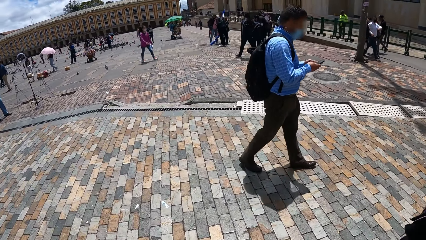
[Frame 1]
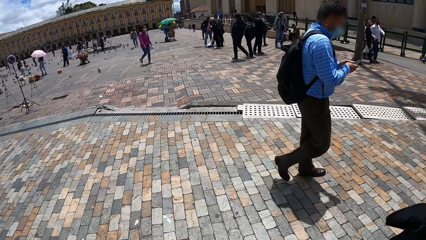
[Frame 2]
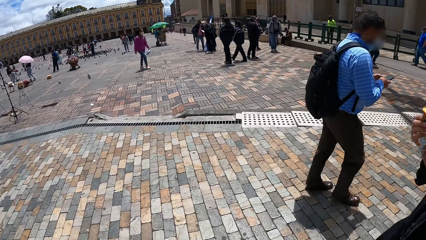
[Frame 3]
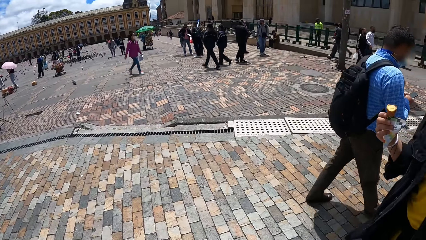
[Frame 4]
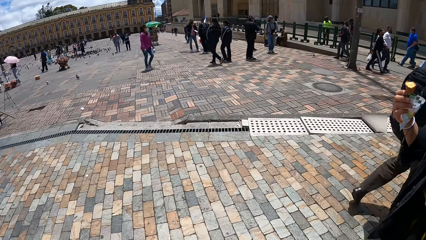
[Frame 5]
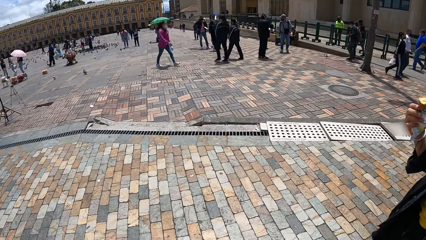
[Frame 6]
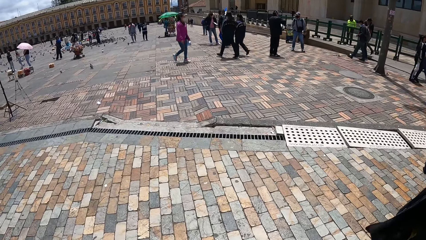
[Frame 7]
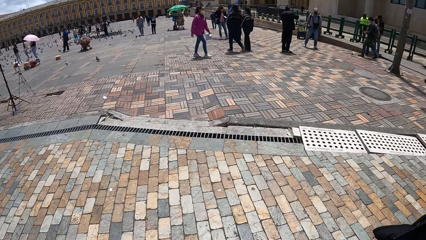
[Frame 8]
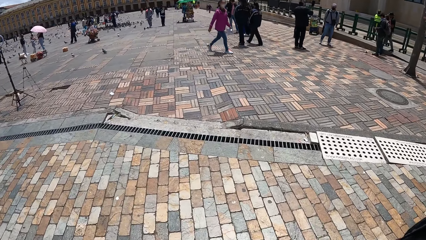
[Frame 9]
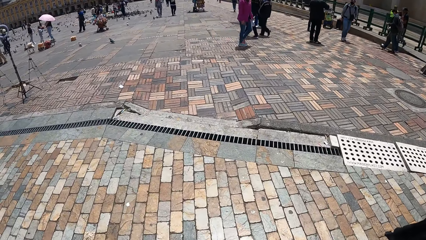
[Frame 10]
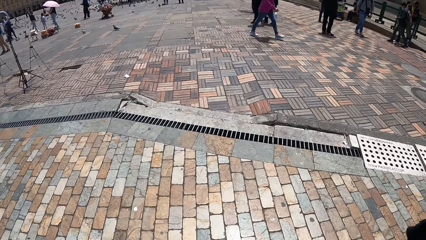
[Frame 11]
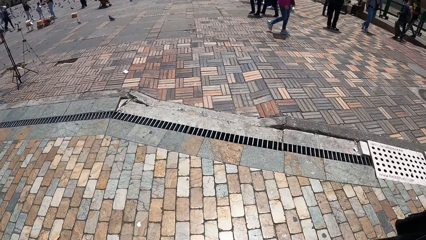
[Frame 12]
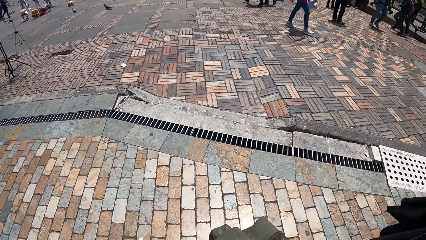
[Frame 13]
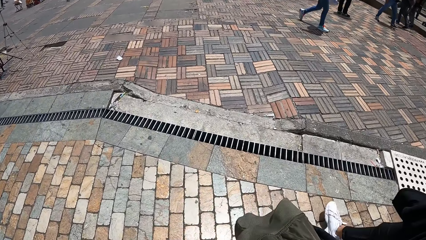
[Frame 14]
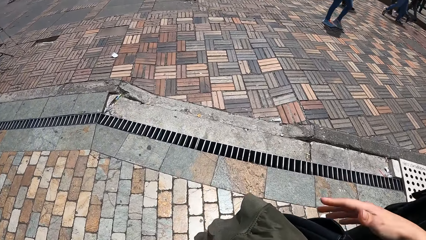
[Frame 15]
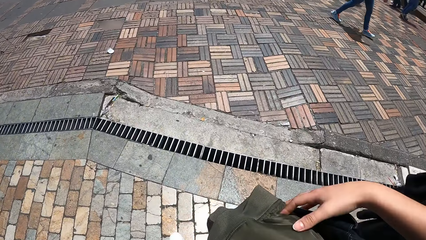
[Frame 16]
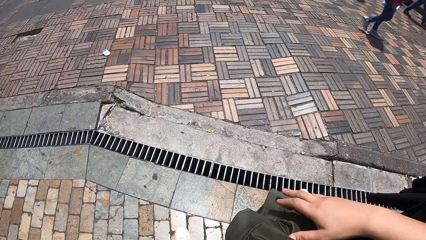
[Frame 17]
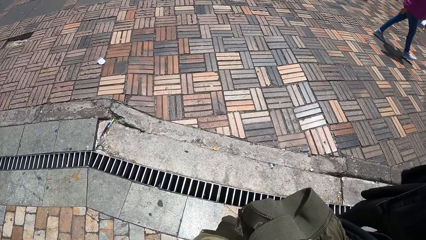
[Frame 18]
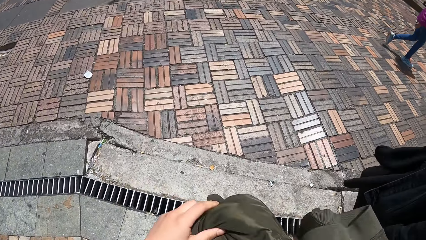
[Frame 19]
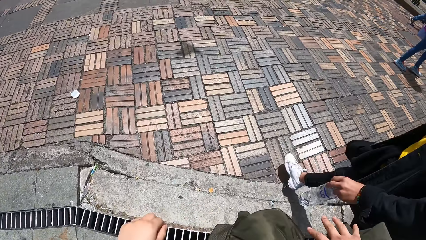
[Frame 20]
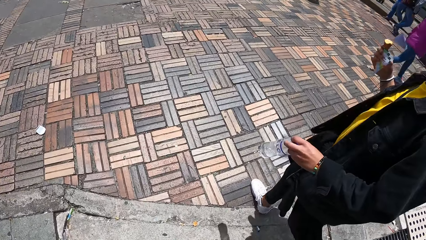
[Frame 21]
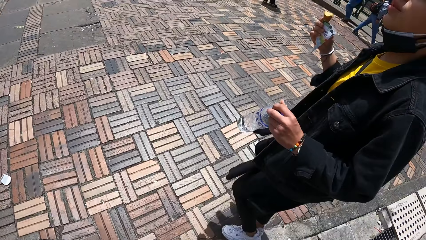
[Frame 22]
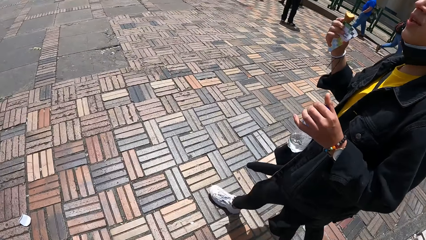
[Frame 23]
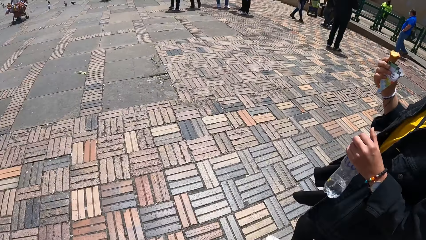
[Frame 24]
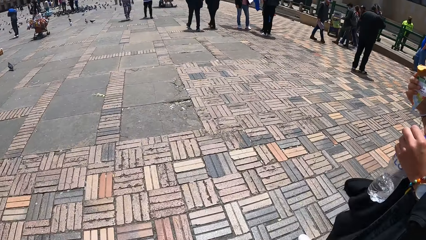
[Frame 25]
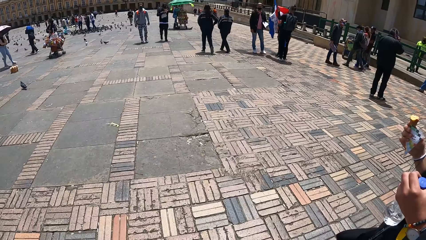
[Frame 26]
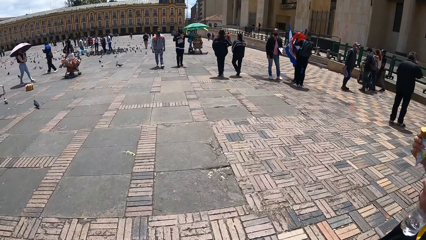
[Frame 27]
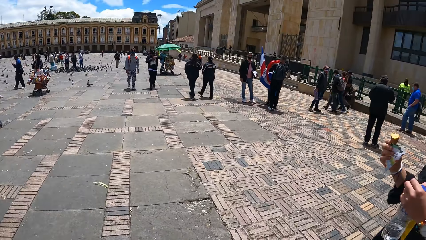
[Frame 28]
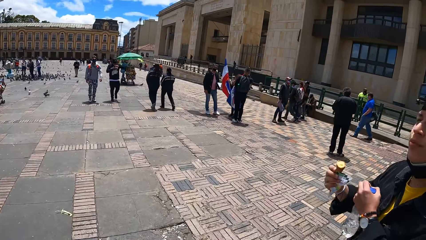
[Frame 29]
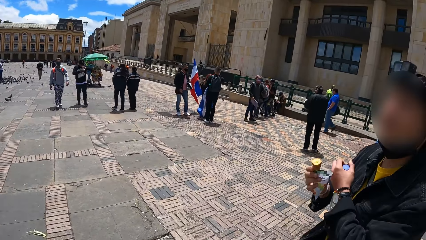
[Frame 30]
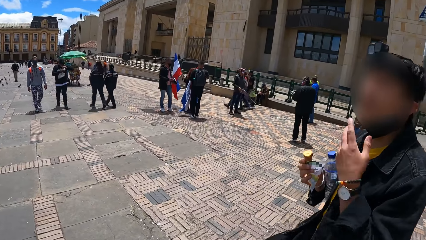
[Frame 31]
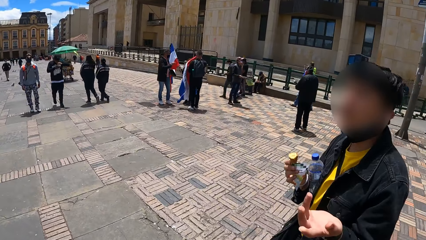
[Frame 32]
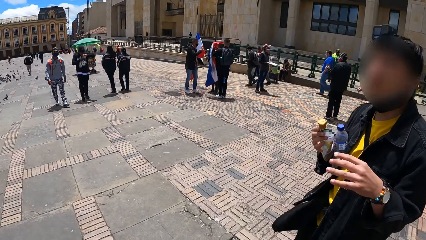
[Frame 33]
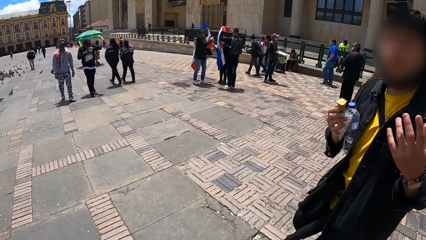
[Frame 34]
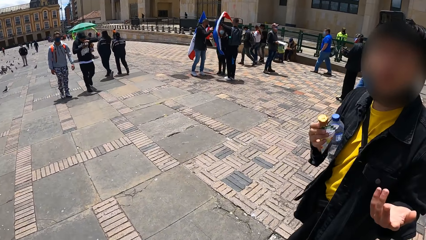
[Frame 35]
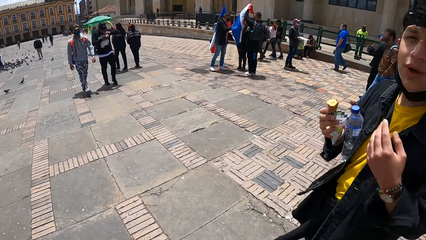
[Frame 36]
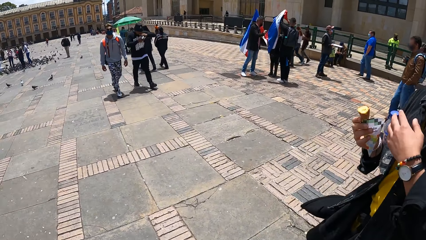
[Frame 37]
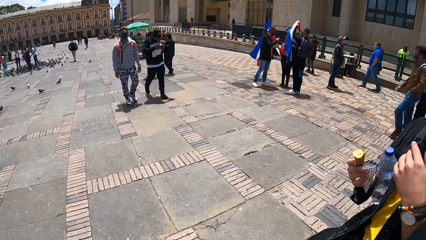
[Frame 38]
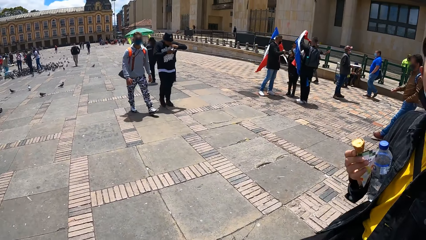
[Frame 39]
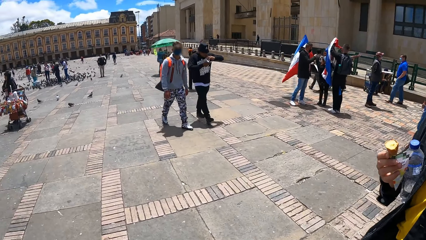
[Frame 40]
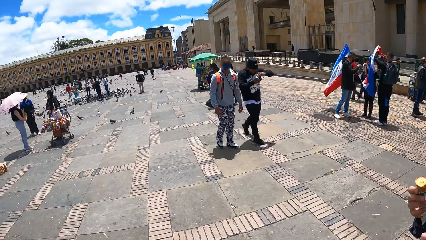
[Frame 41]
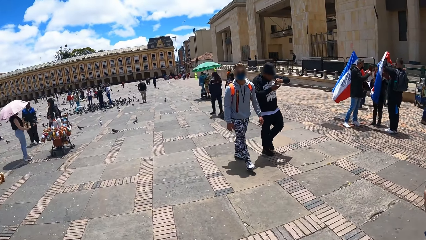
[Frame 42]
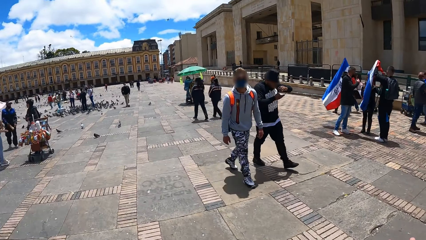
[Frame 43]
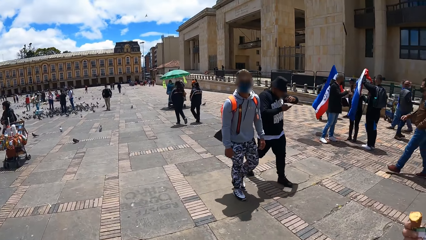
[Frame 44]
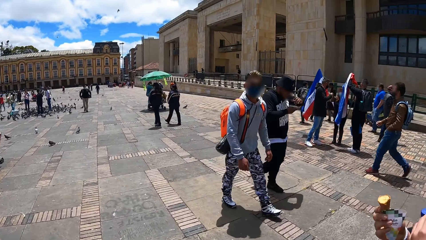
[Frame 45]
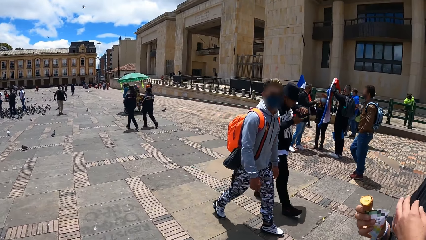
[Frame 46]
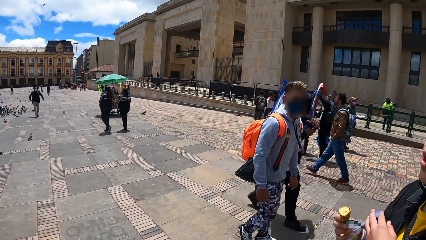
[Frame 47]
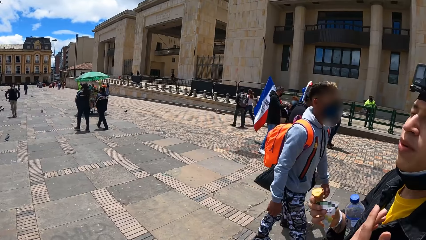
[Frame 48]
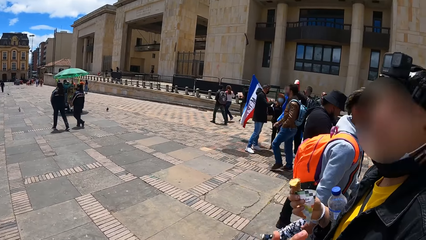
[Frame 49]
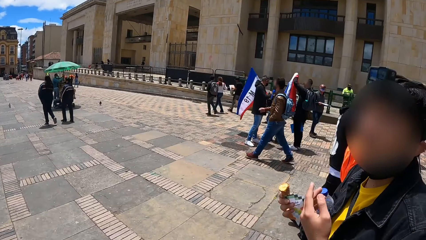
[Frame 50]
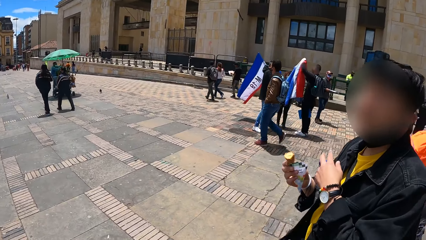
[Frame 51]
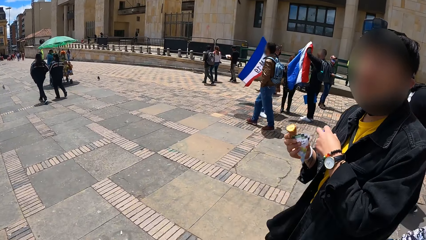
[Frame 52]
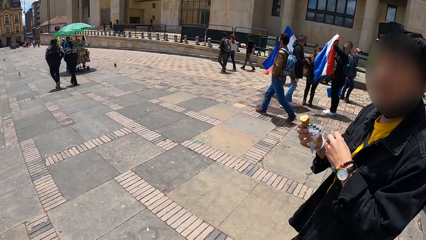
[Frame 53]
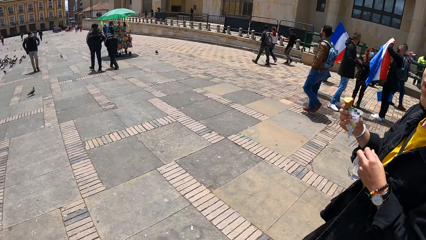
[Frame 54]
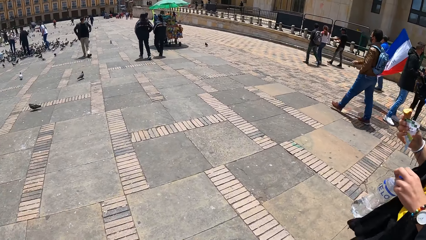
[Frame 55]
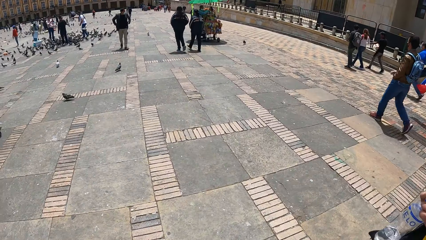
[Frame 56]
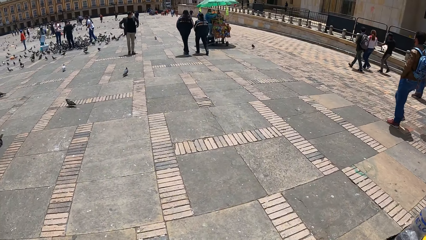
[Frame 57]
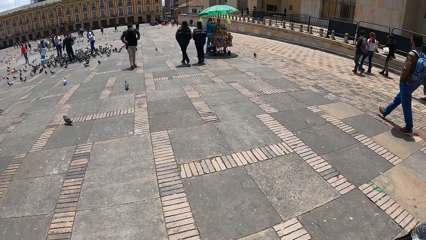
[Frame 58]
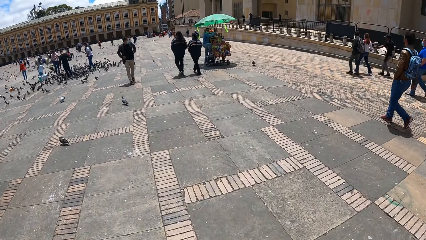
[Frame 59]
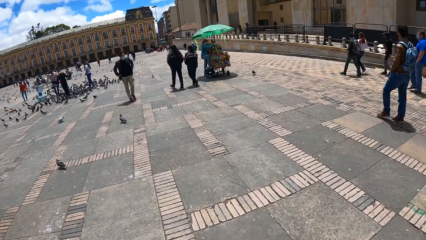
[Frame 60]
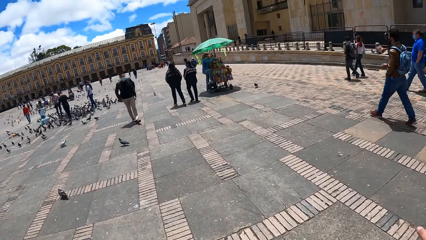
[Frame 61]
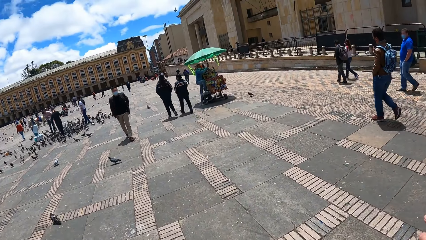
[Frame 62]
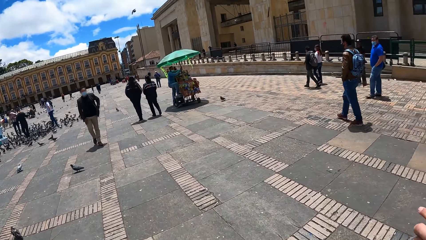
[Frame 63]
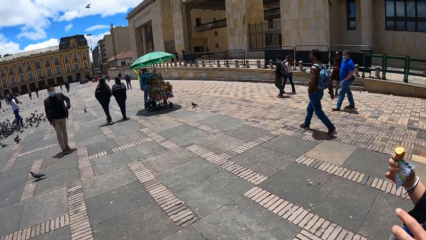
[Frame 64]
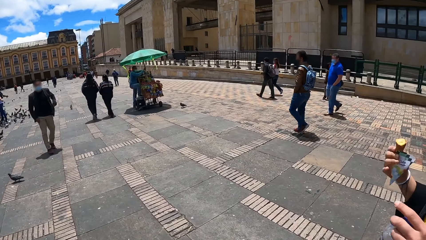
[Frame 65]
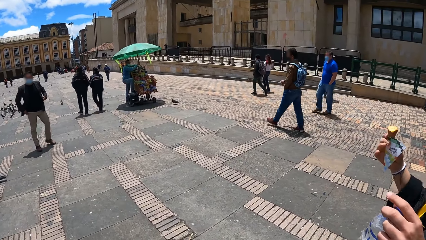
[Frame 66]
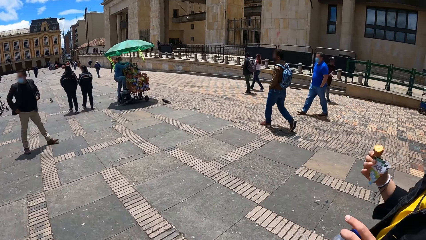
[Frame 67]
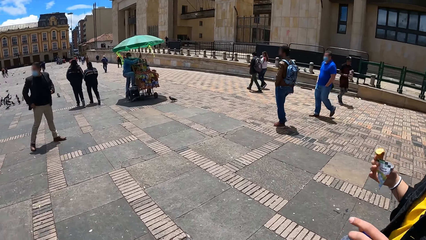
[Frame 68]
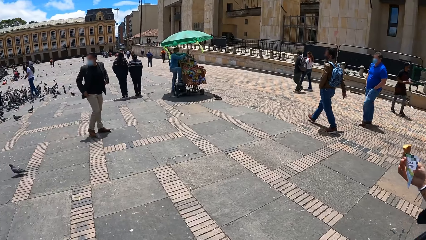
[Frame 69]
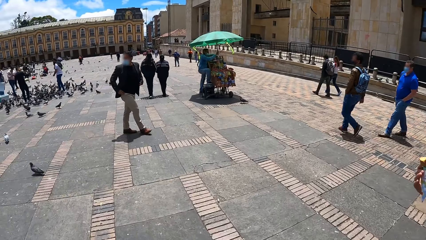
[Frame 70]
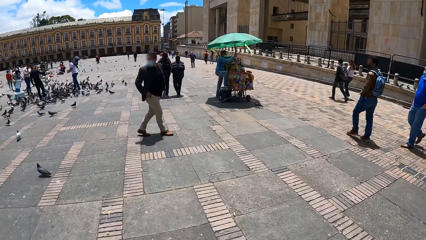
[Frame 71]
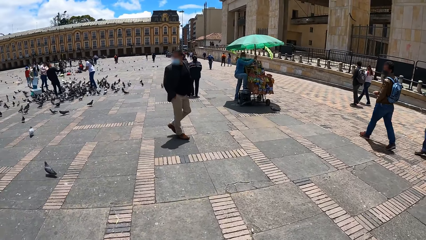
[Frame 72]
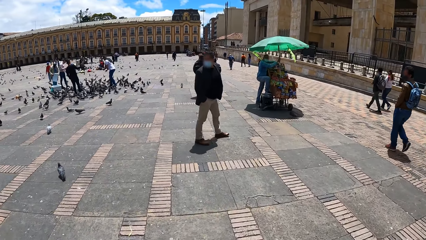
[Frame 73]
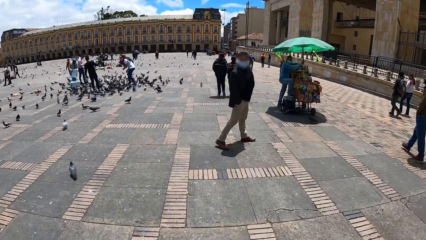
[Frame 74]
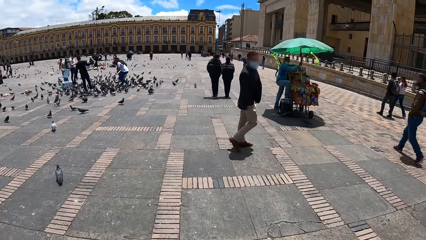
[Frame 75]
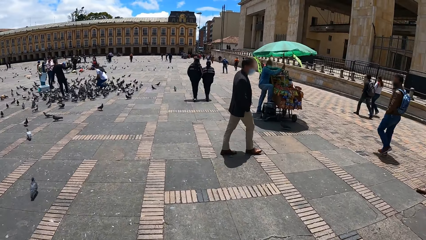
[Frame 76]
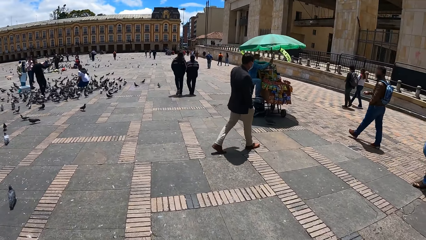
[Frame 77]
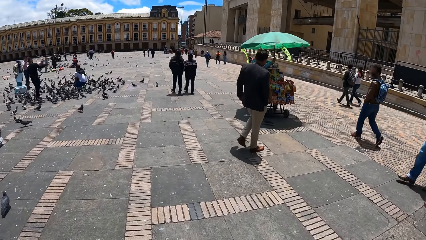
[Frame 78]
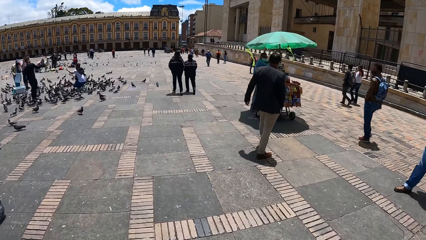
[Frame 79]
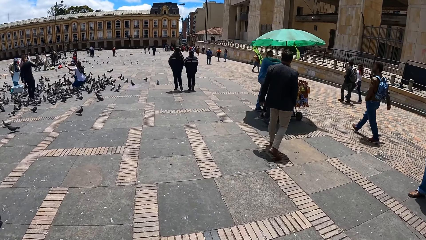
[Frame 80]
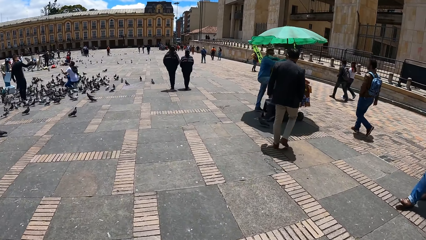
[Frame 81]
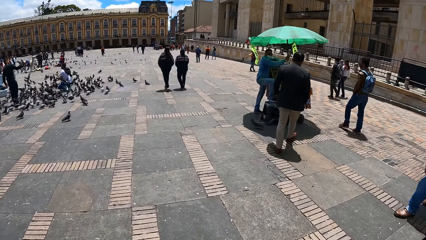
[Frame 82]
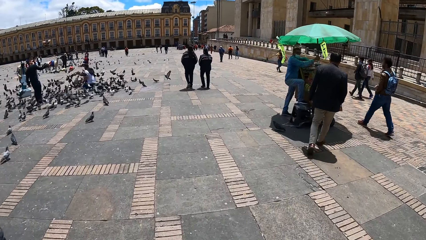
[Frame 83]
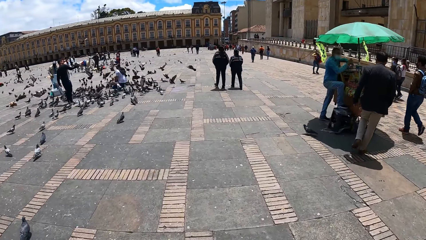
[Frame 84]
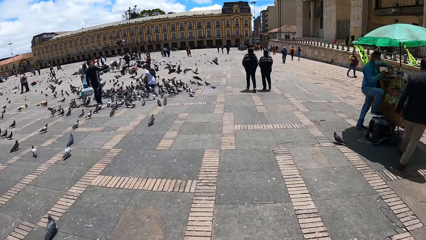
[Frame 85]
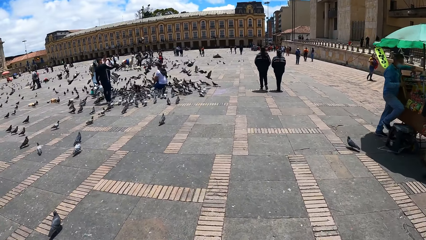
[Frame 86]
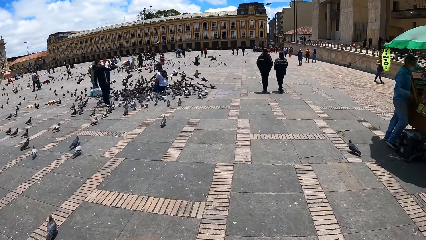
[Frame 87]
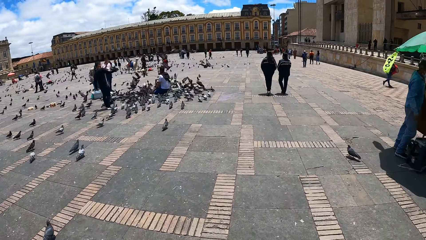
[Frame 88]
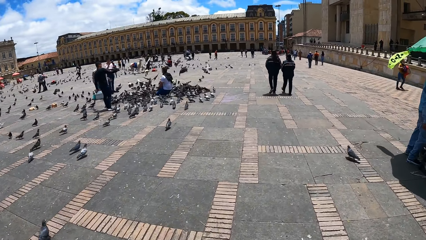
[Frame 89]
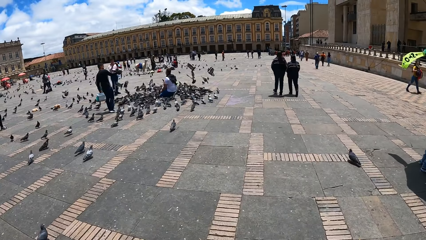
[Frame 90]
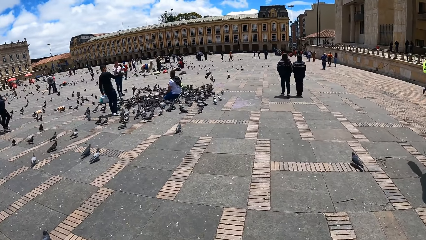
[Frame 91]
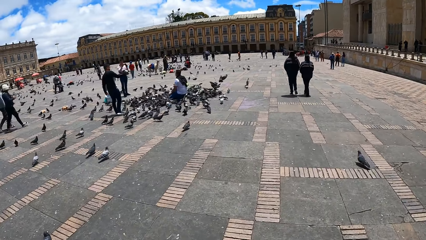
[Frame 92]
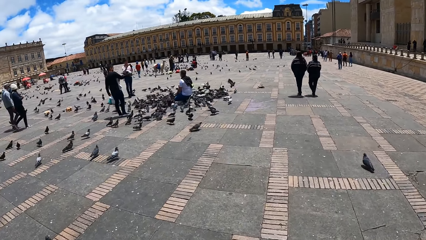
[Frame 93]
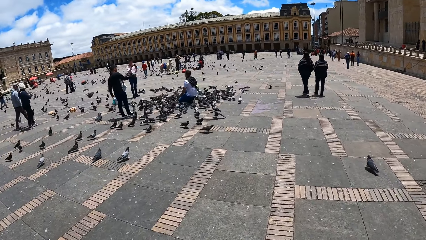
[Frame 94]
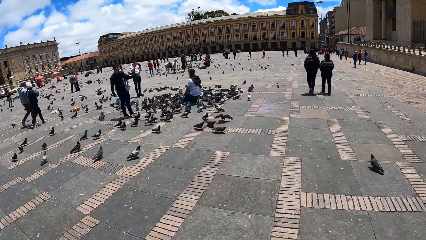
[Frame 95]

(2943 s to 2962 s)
A man puts a bottle between his arm and his chest with his left hand. The camera wearer converses with the man. They walk on an open field. They walk towards a group of doves.
